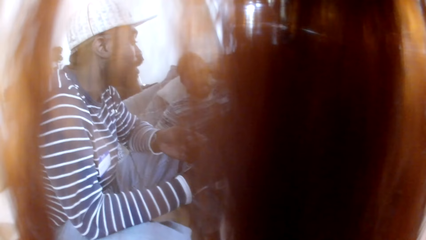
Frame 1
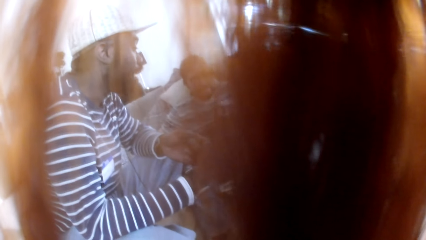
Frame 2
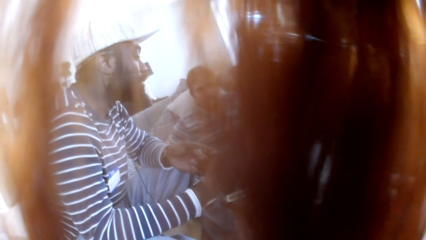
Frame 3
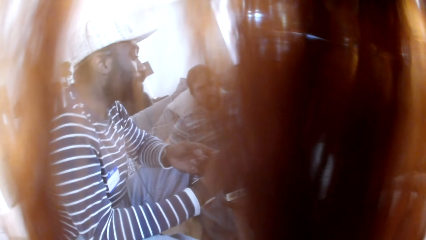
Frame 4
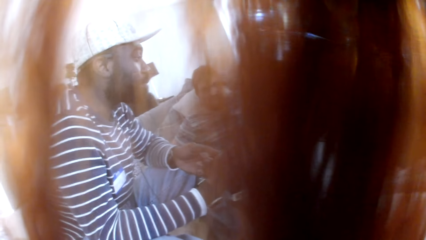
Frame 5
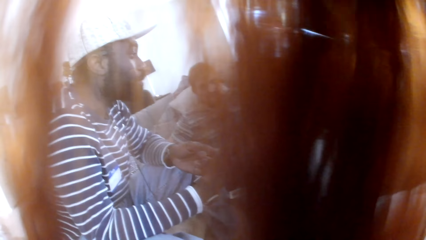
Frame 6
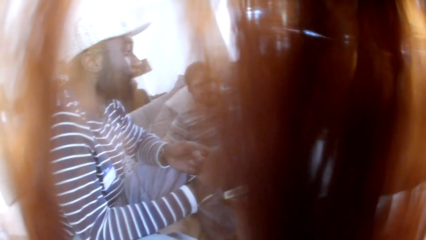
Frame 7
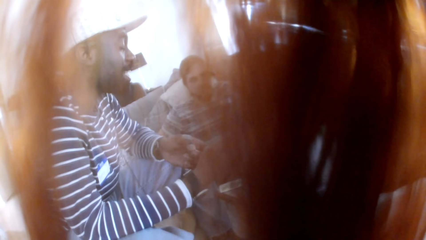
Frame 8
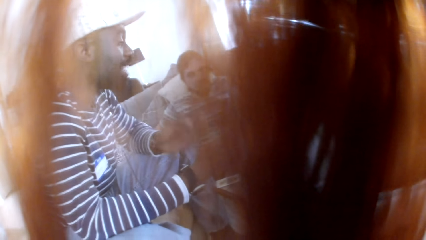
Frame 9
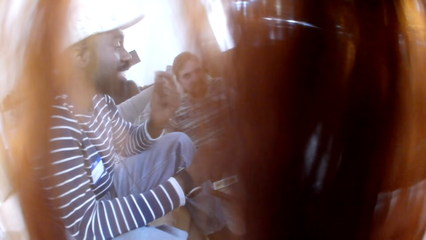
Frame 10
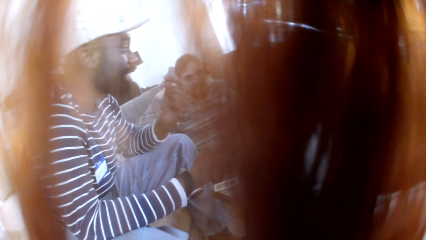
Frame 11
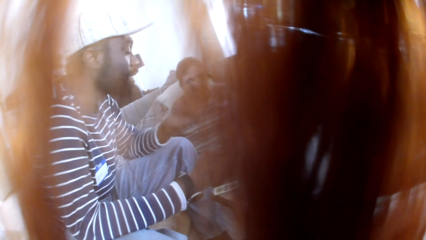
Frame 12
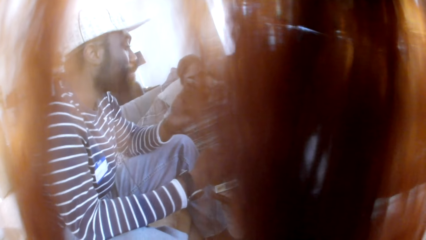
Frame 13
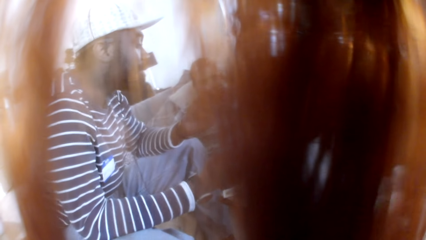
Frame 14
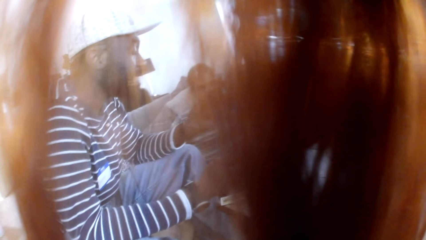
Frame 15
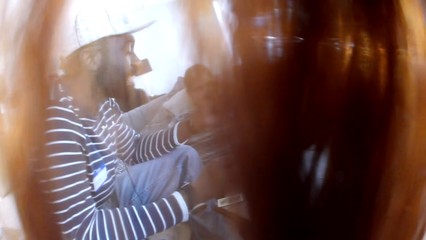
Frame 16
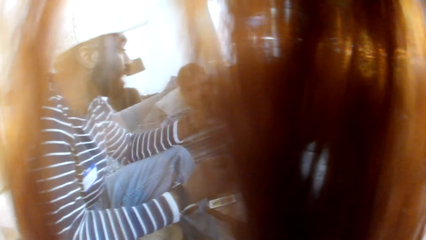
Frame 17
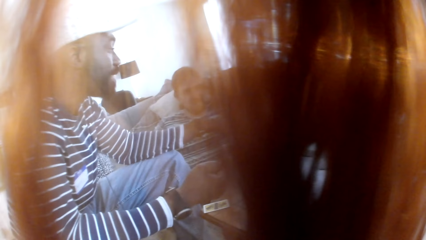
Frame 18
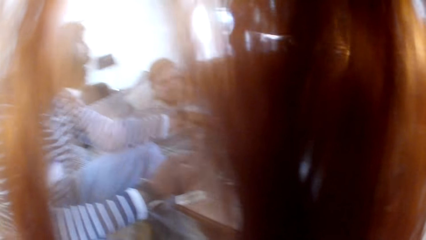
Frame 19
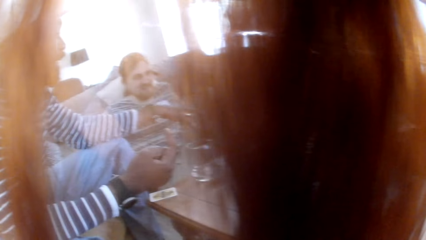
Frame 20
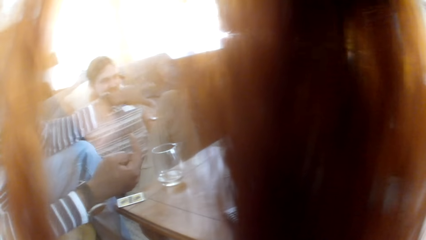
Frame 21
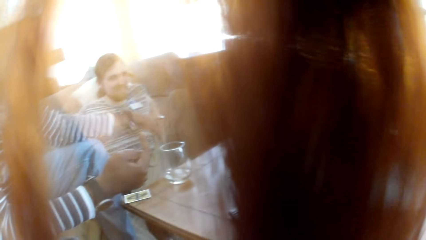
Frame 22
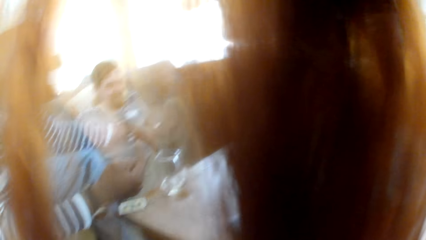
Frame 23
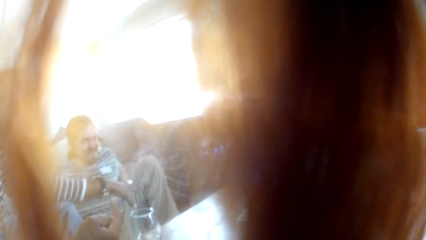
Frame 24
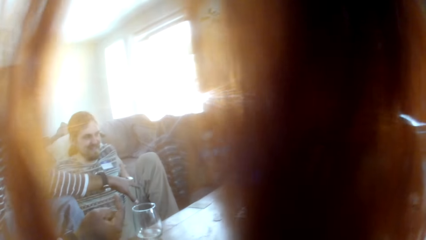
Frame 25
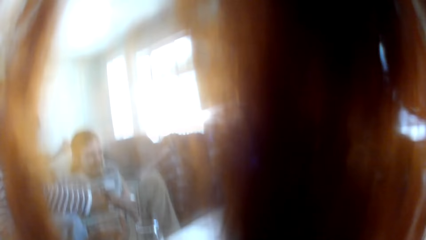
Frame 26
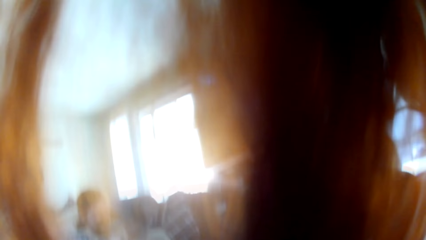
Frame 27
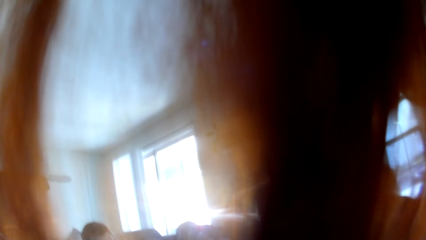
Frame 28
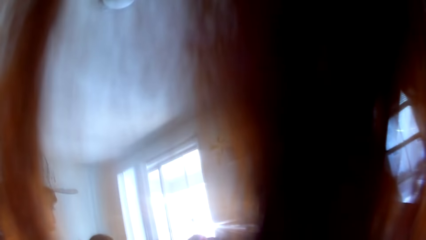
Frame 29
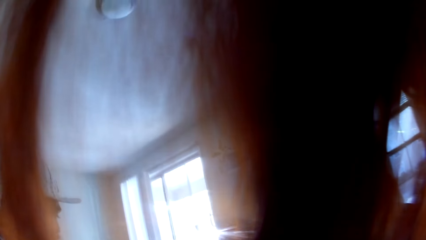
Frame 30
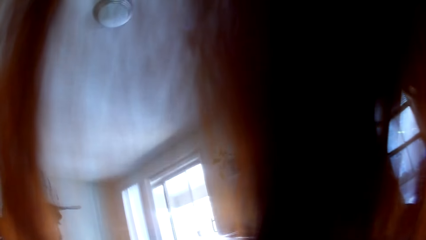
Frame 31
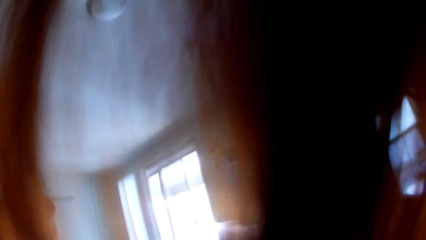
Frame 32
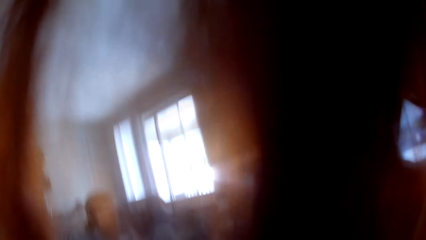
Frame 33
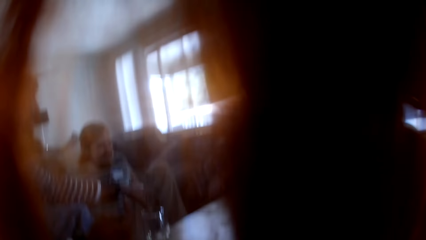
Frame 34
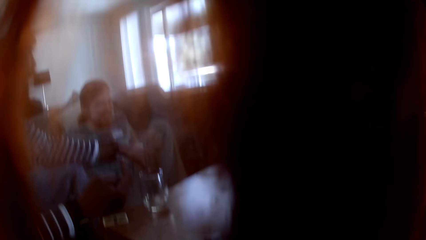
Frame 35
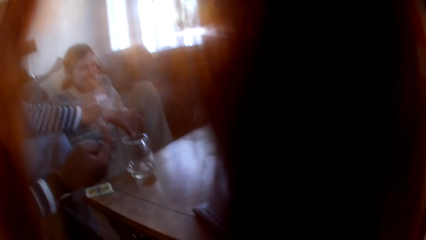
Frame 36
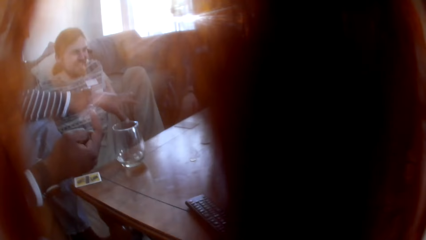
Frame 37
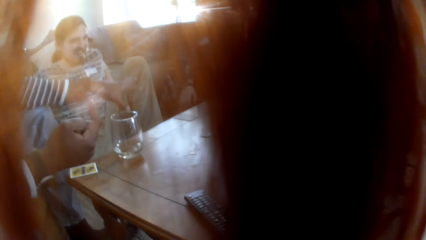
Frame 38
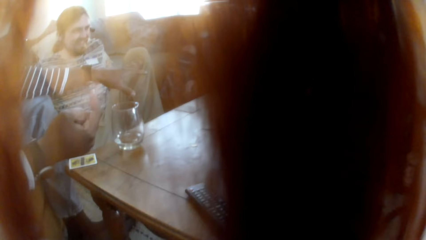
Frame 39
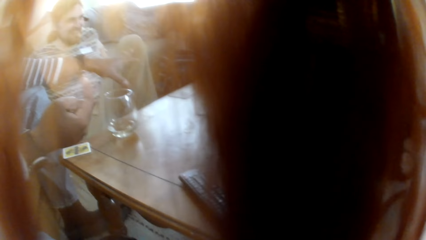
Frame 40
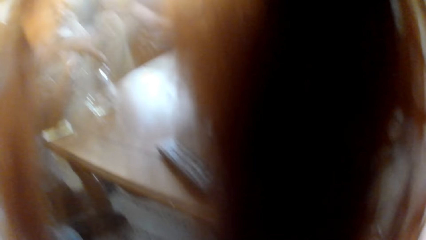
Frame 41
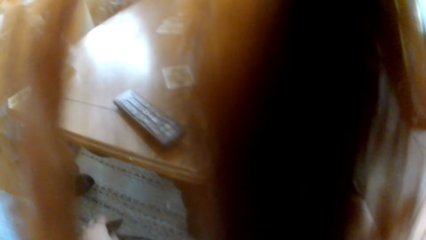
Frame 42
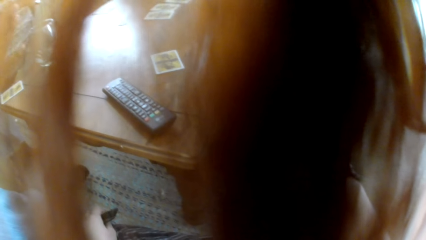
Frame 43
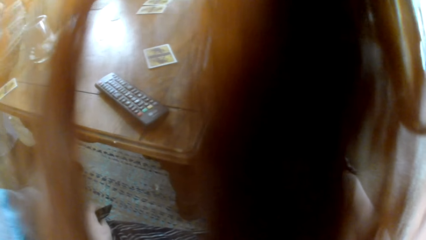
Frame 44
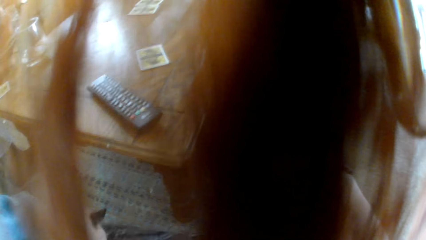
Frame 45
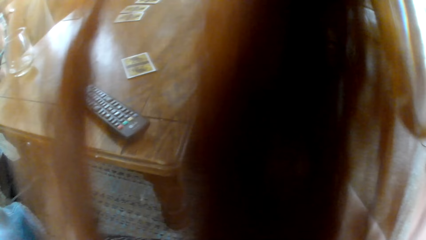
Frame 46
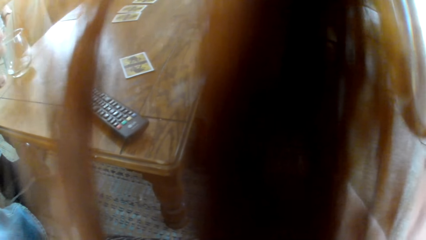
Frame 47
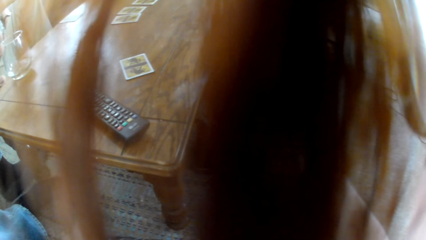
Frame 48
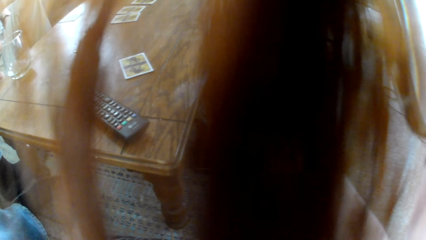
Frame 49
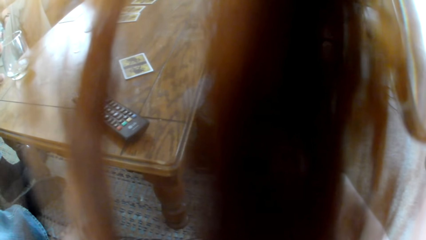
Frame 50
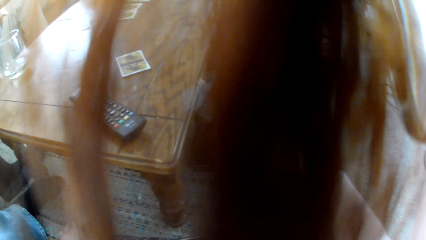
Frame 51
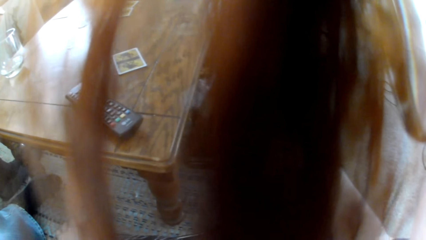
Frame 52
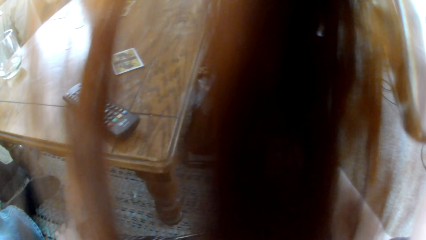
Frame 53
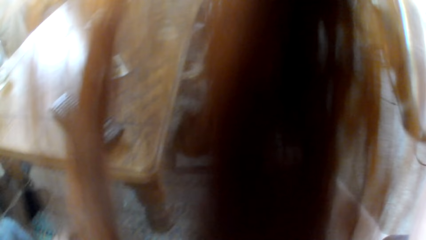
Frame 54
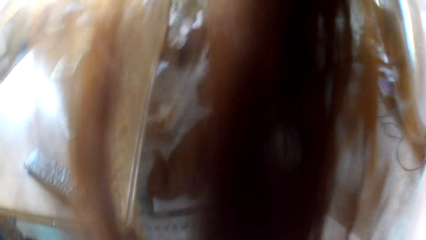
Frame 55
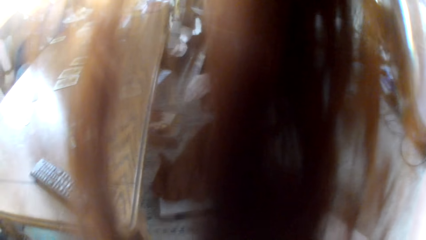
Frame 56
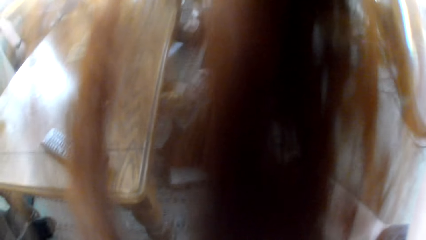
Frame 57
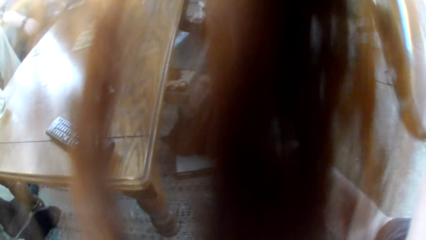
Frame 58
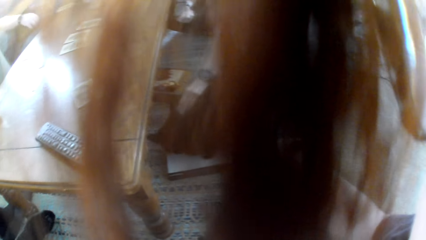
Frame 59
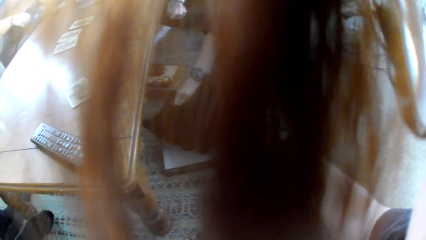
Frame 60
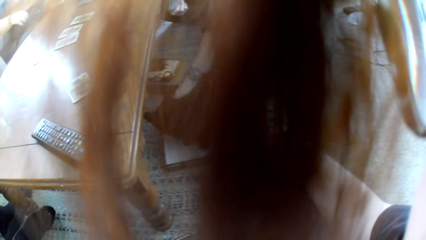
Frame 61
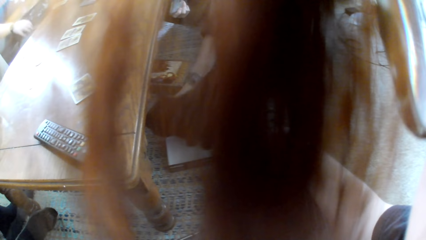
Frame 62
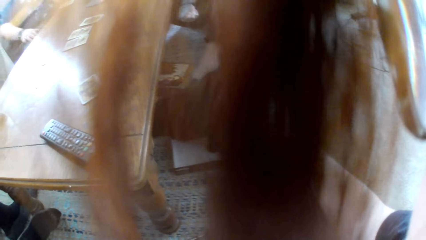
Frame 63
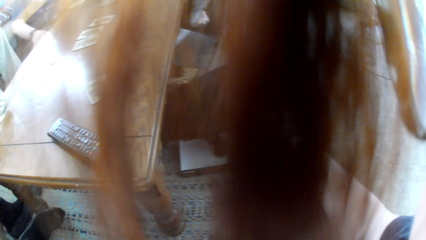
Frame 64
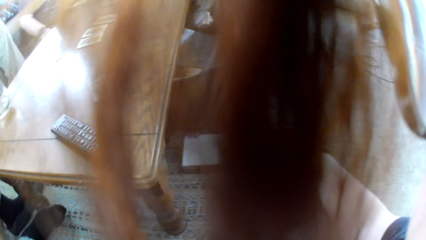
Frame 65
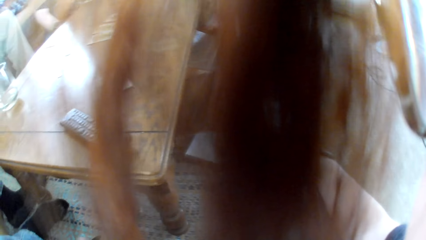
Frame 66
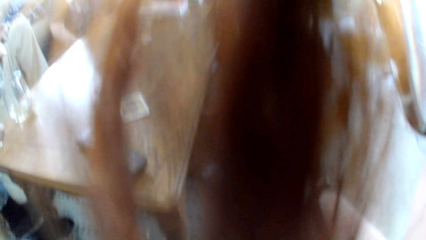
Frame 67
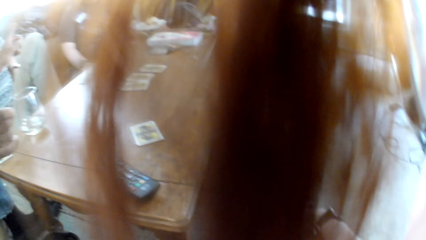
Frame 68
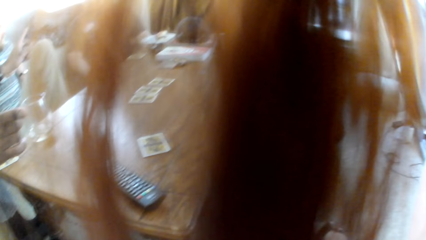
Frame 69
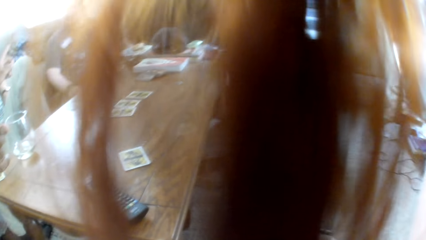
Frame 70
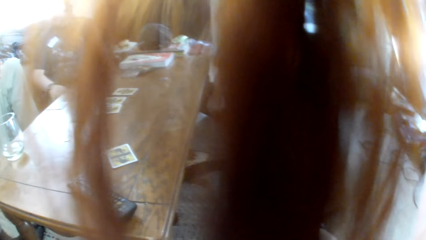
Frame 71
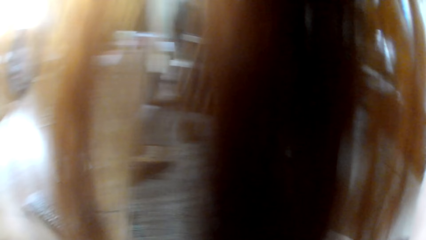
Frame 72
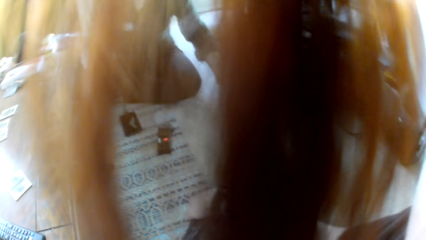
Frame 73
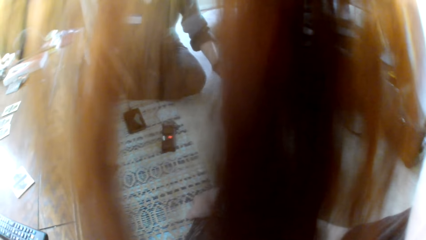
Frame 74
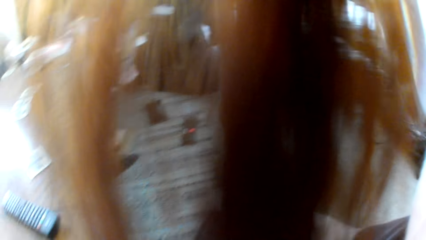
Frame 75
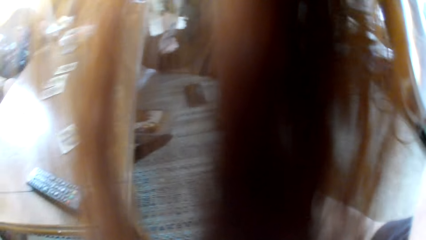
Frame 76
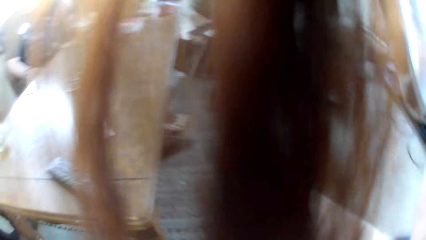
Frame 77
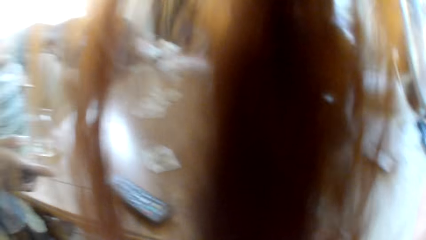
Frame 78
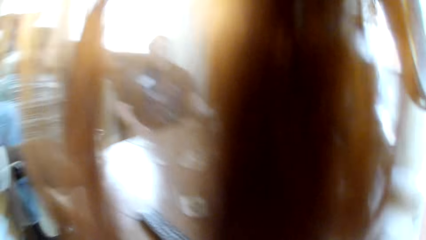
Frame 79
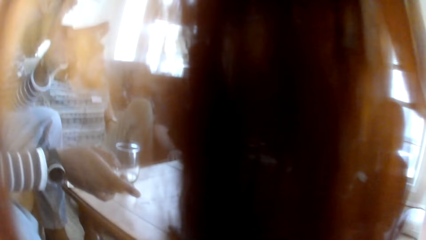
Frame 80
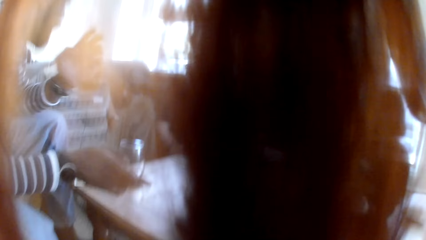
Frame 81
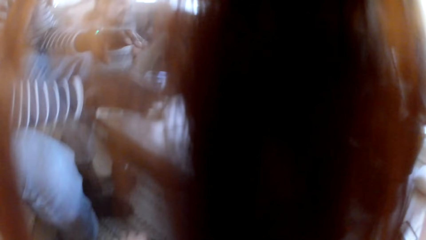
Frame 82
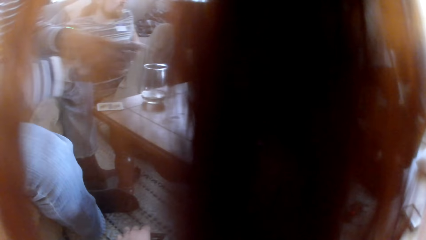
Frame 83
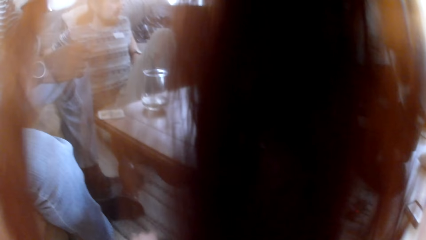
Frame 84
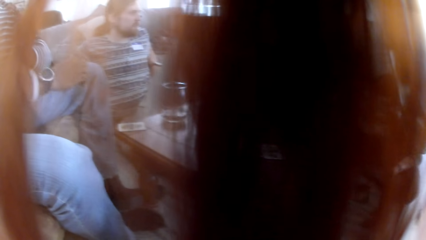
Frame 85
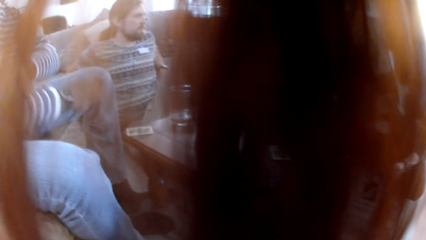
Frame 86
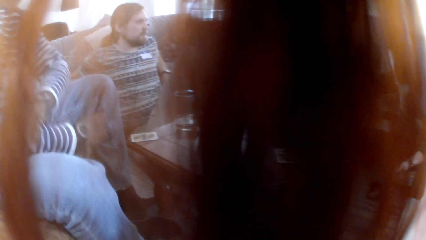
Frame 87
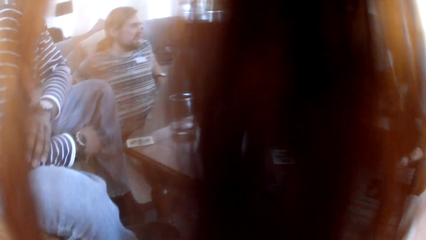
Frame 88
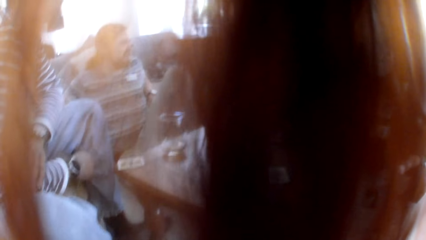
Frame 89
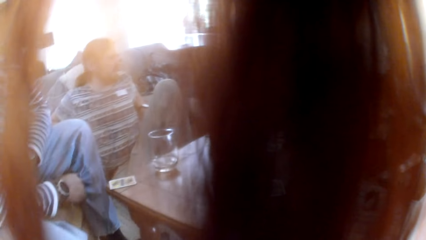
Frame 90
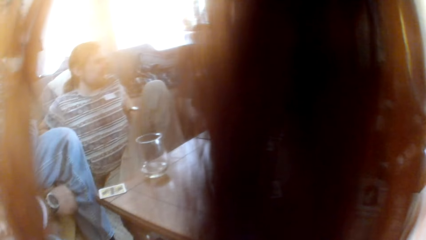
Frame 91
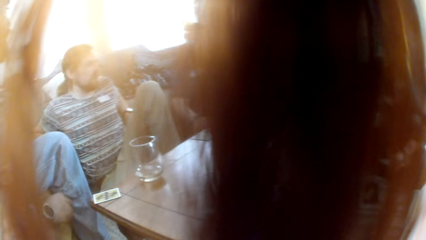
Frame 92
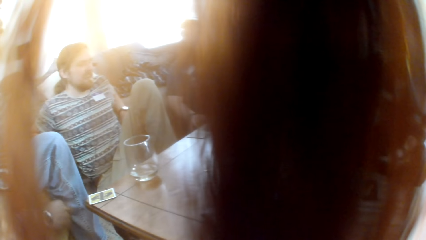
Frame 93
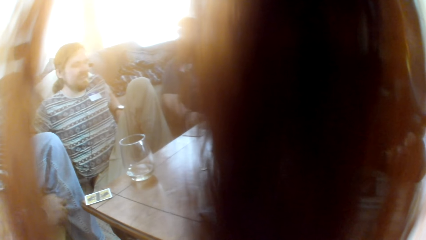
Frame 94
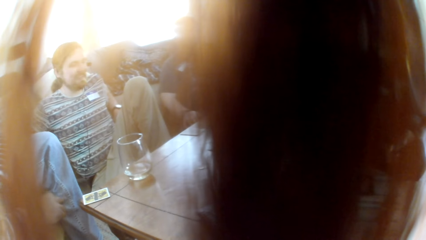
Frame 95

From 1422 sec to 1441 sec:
A man talks to the people in the room. The camera wearer lifts the head. They look at the table. They laugh to the colleagues. They look at the colleagues.
